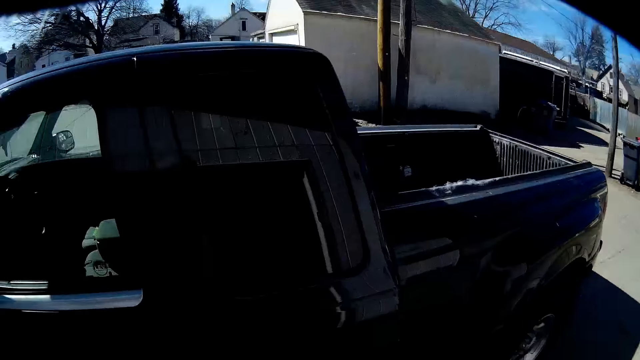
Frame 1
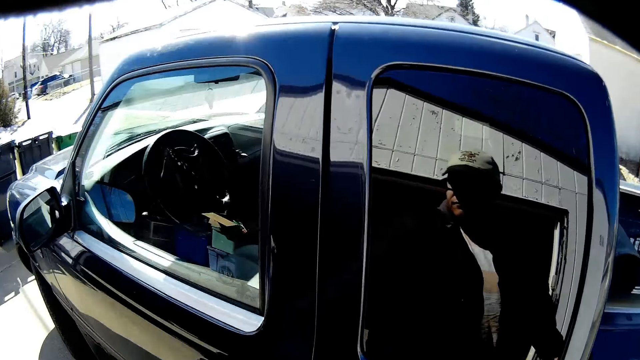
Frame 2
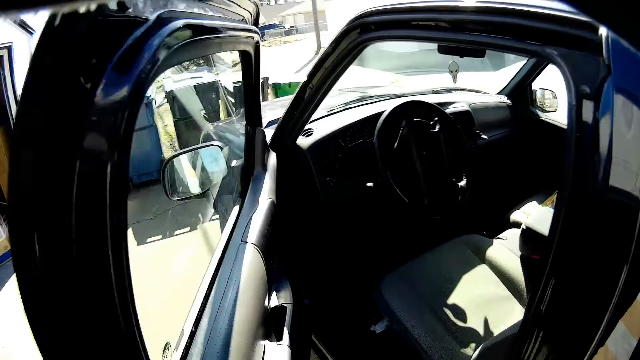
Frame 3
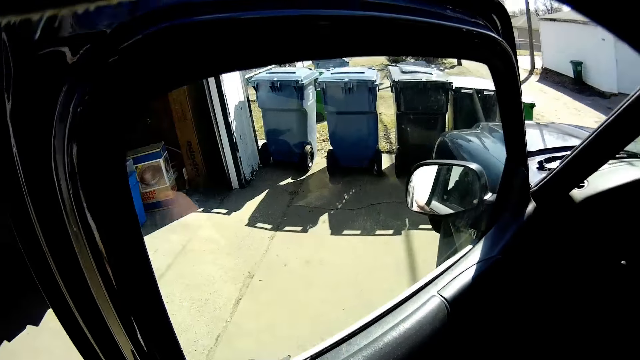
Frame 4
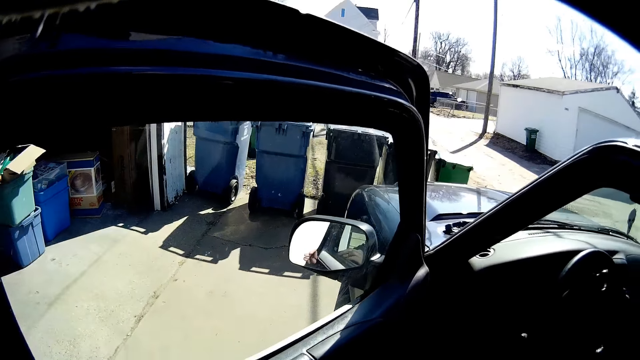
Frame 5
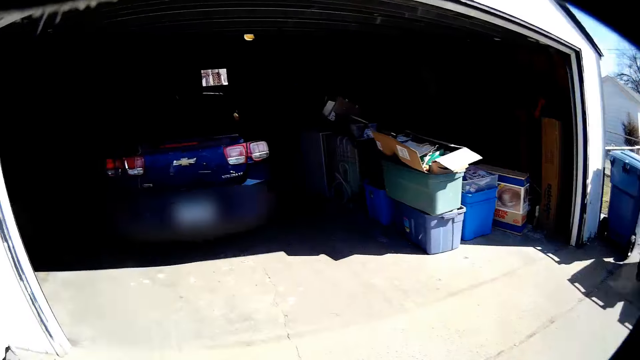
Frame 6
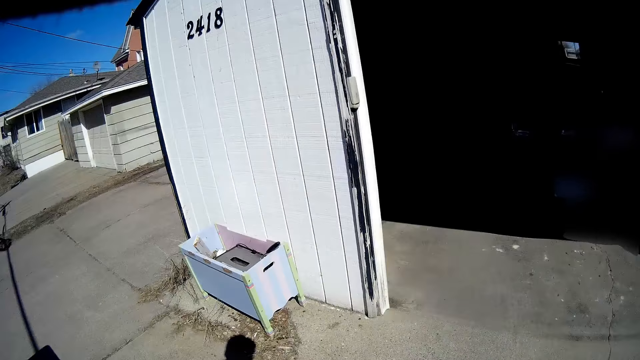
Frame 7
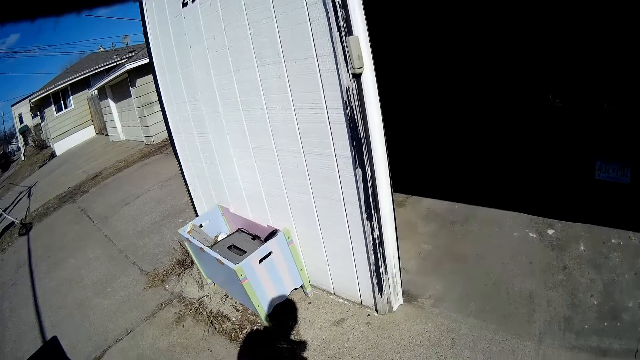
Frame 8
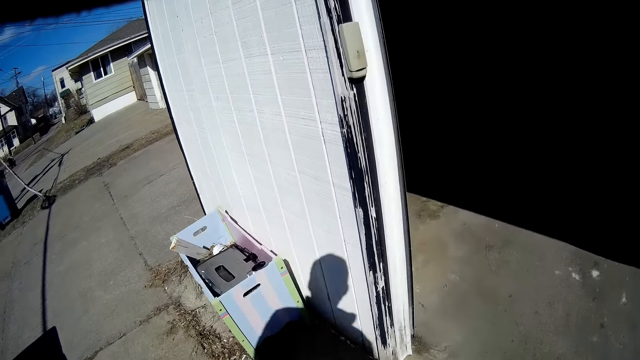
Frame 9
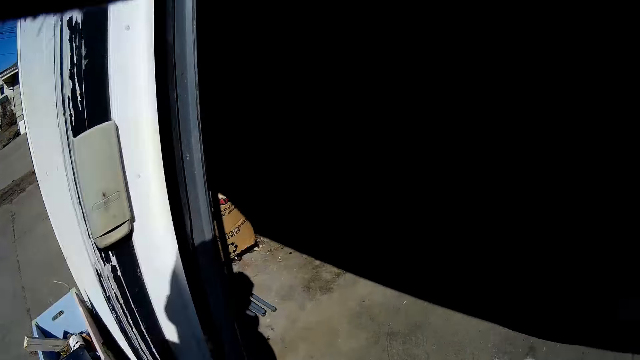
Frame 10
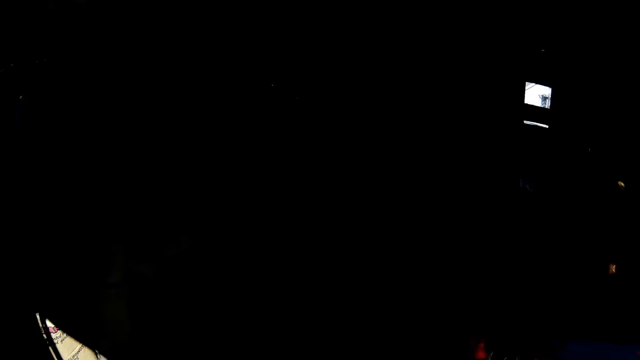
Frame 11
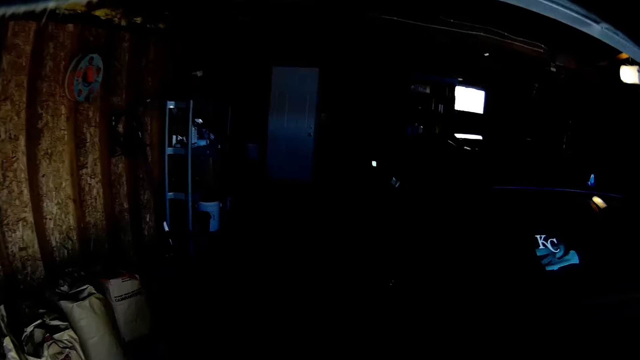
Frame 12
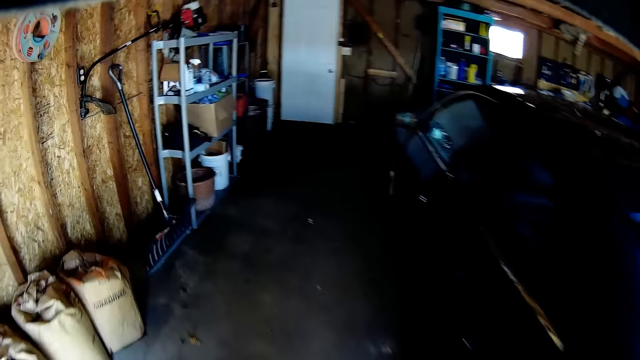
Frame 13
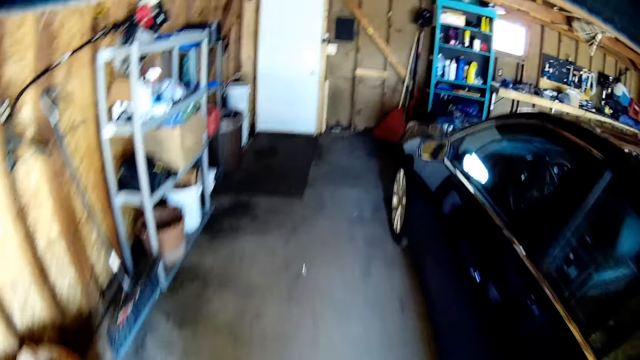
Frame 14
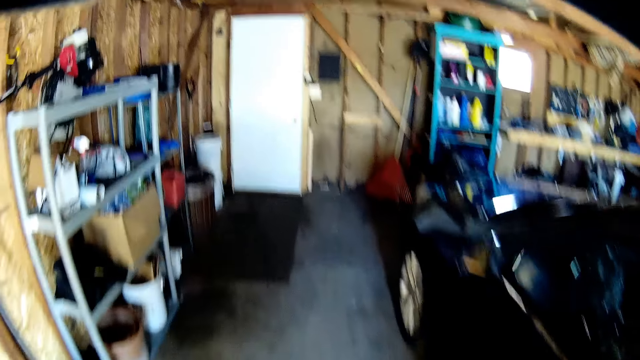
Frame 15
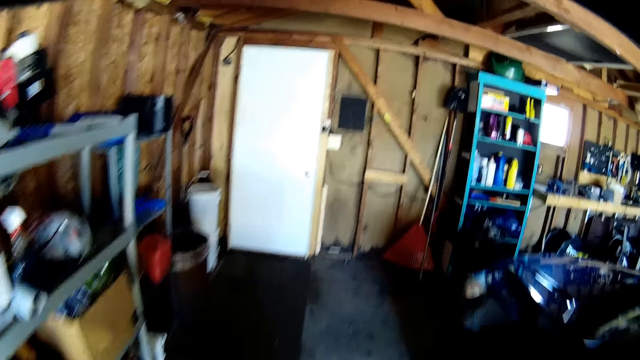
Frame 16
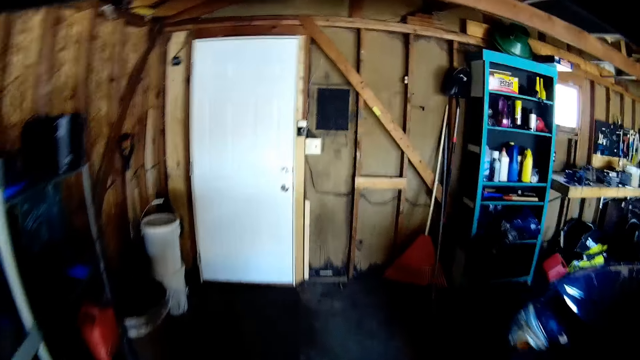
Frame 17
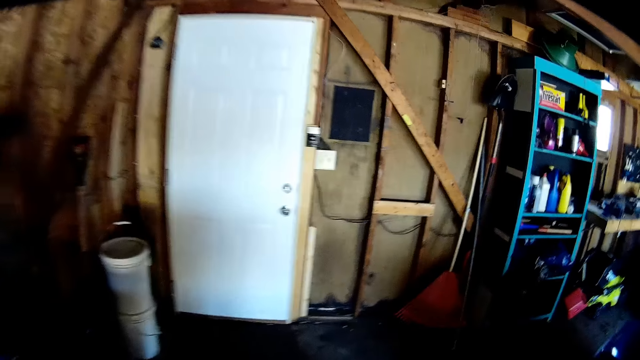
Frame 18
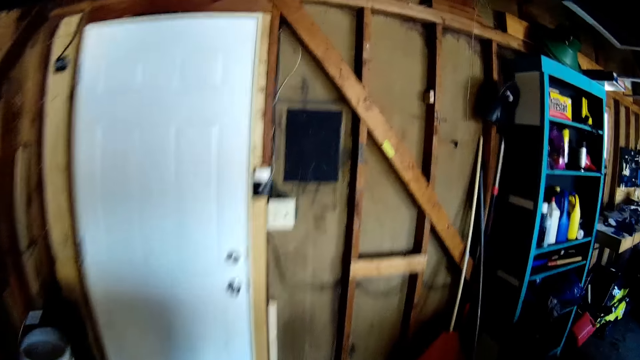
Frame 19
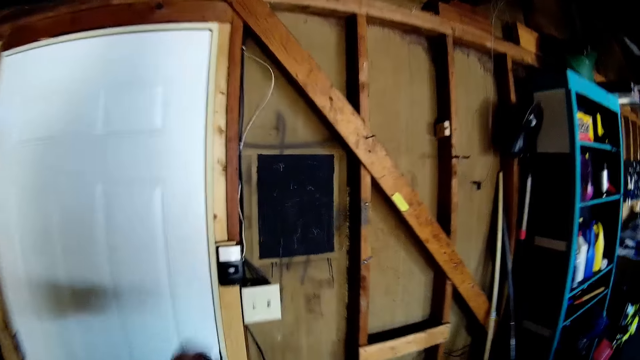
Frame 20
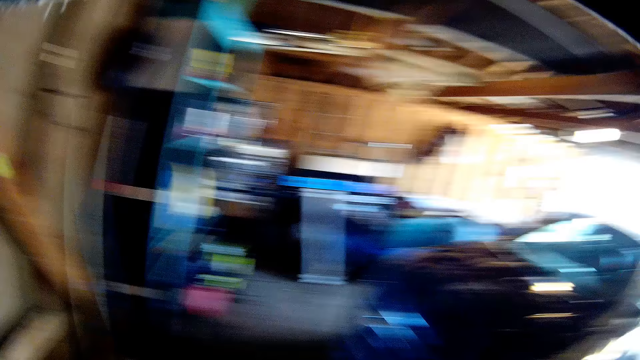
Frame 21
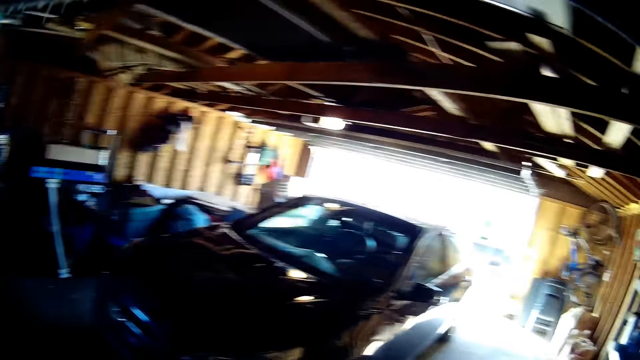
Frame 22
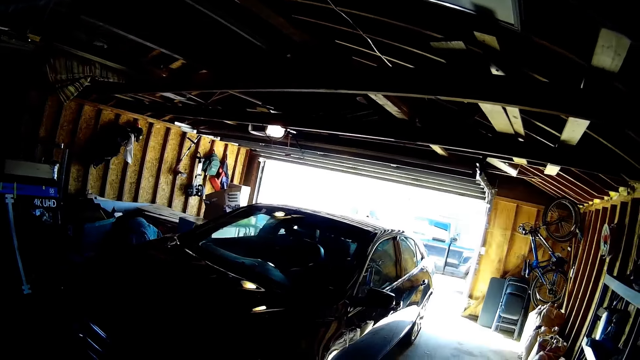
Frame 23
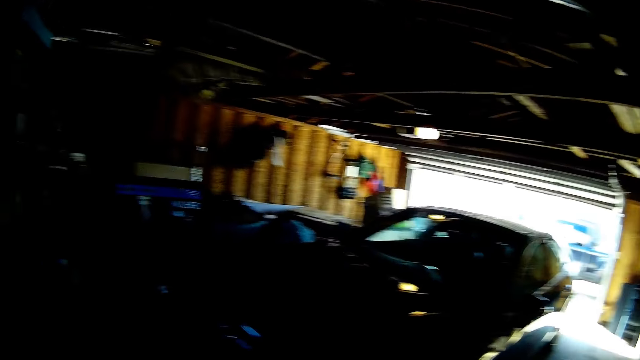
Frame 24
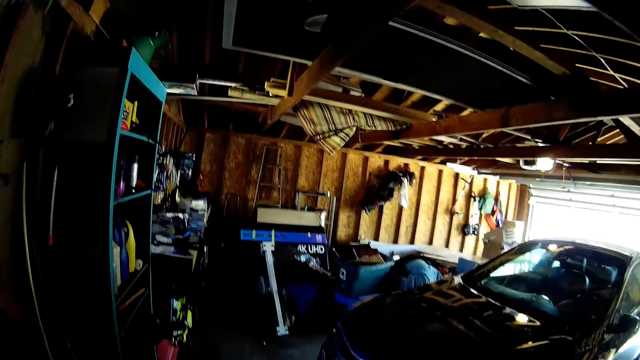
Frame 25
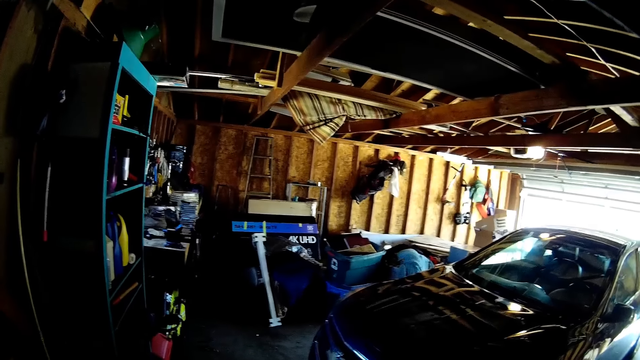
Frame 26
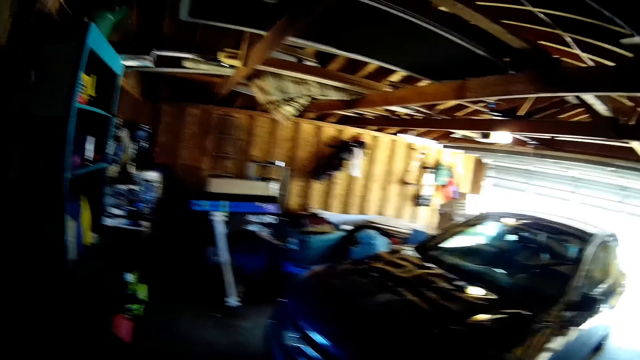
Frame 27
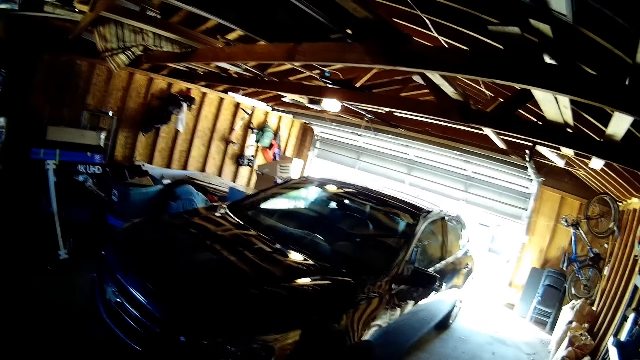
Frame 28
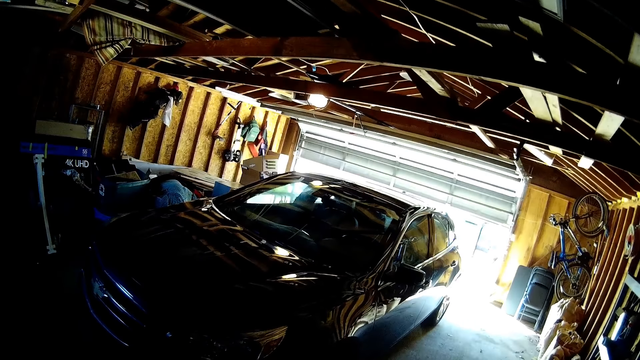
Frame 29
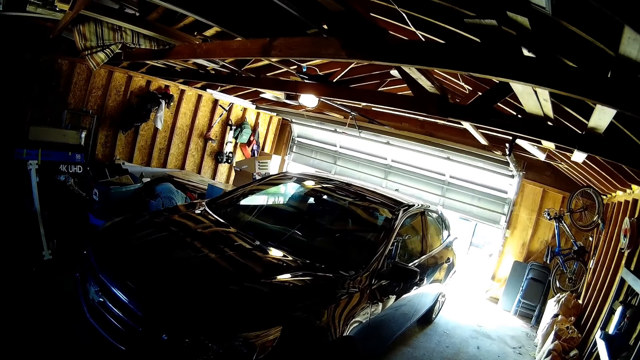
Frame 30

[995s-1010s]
The camera wearer opens the car. They walk towards the workshop. They put off the lights. They look around.

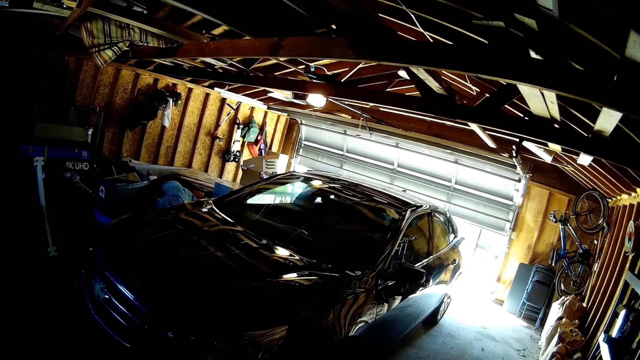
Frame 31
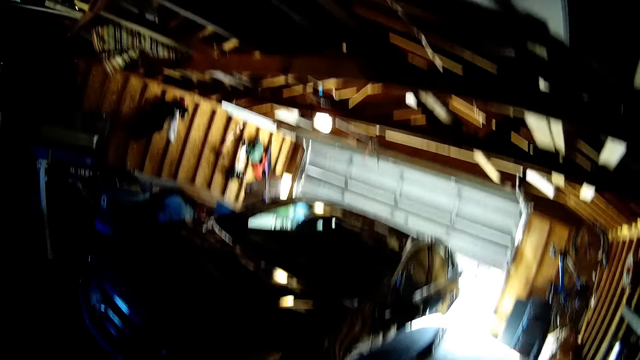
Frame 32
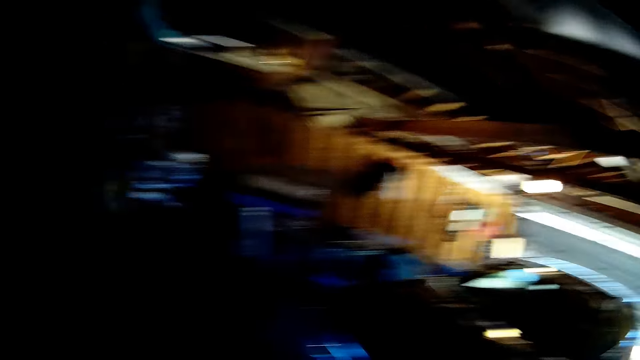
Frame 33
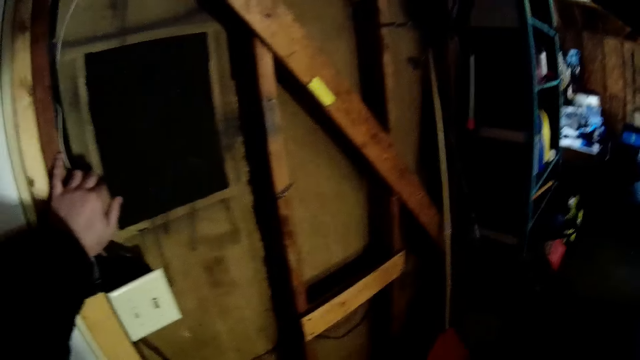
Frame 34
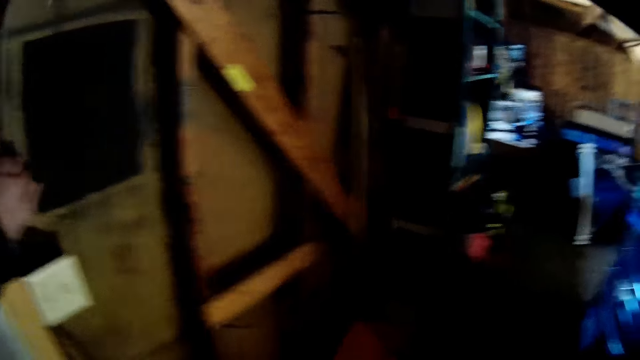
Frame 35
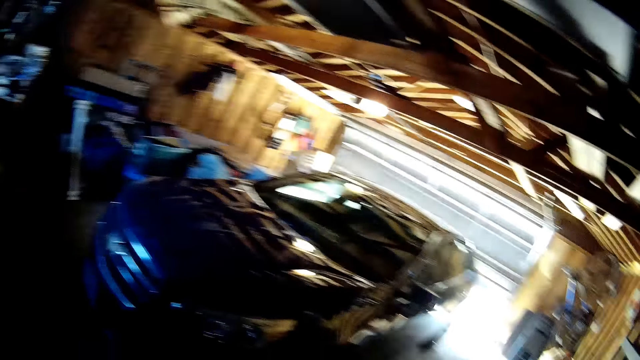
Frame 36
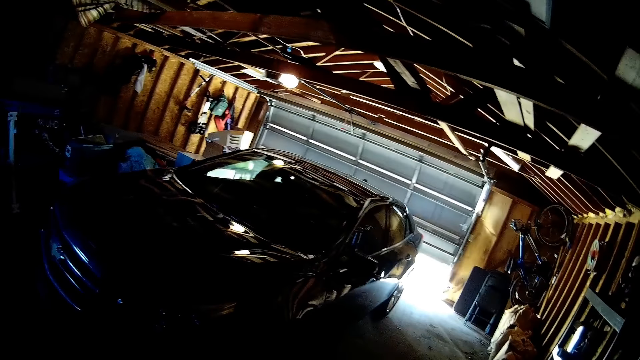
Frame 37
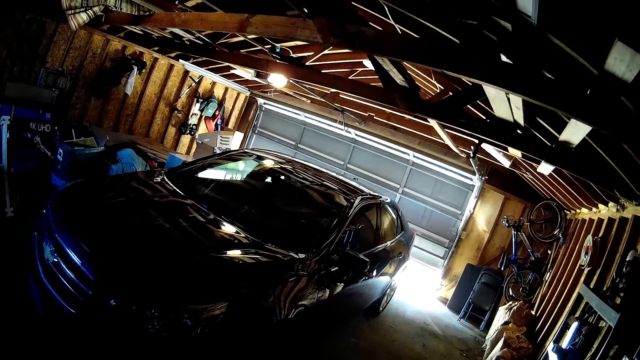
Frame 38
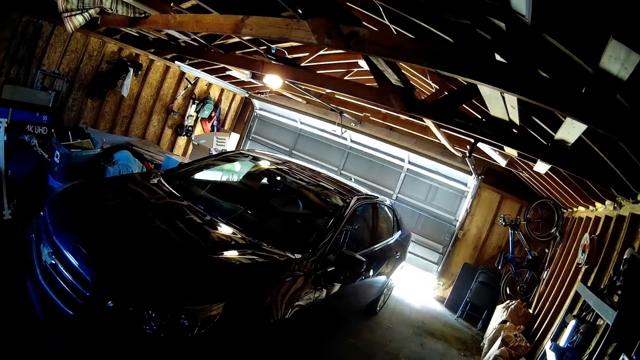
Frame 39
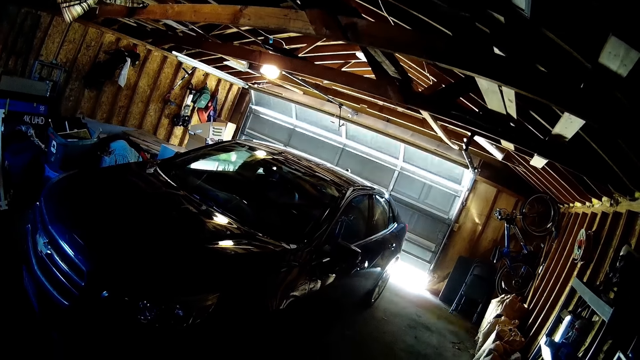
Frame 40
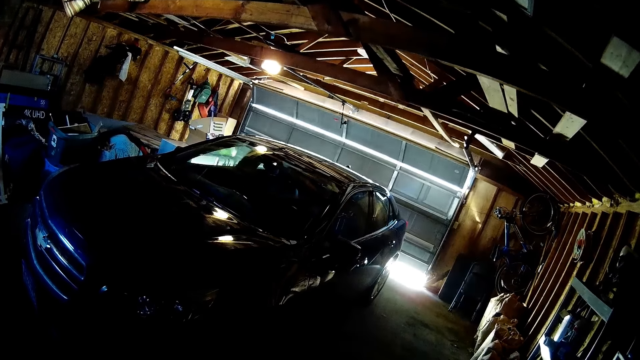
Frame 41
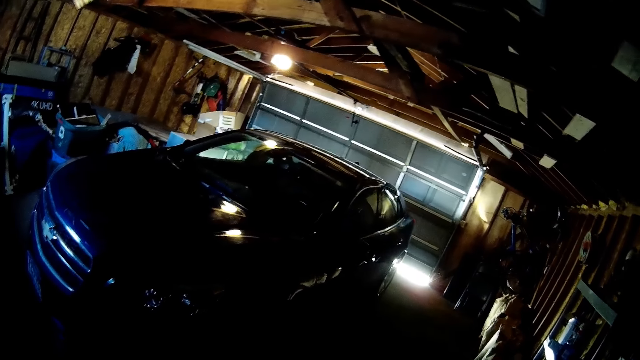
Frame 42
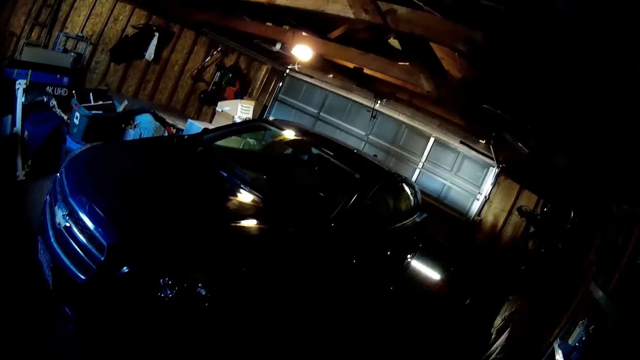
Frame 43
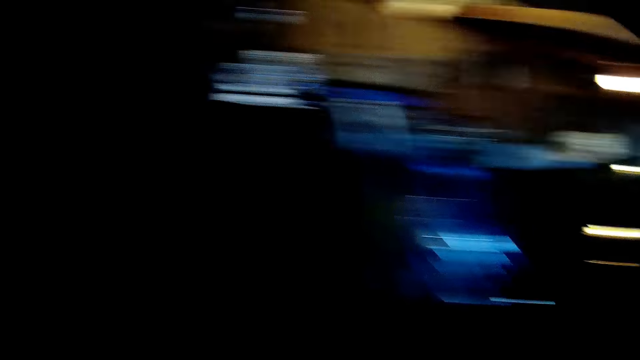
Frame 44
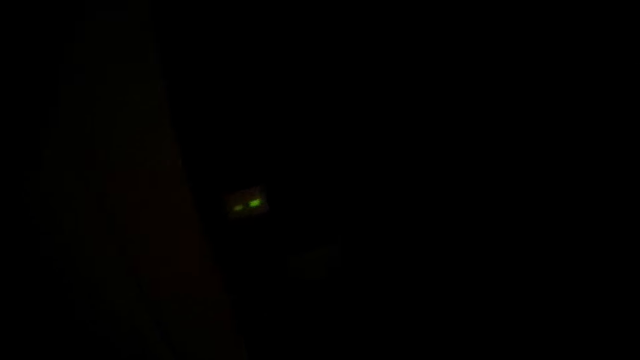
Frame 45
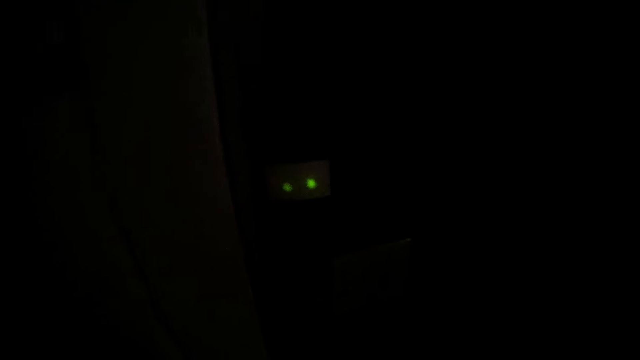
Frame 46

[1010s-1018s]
The camera wearer touches the wall. They move around the workshop.
